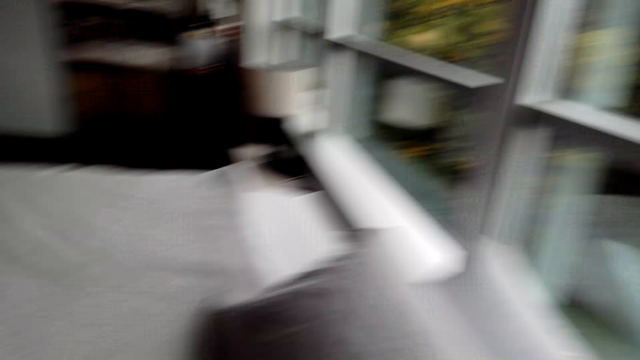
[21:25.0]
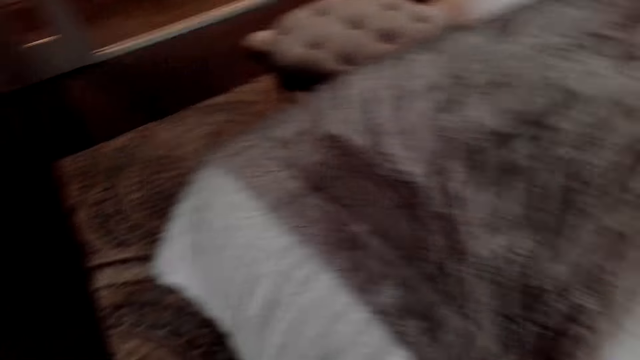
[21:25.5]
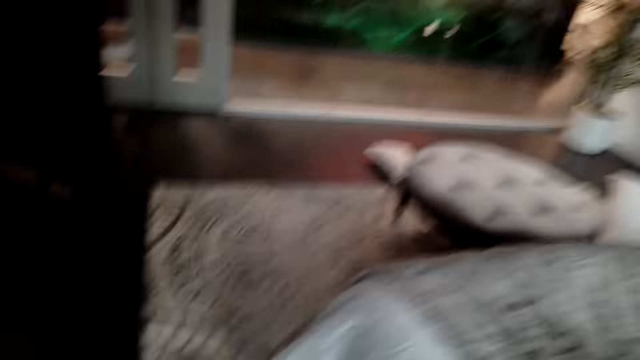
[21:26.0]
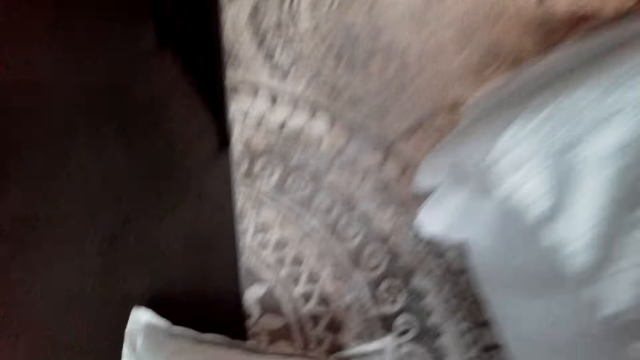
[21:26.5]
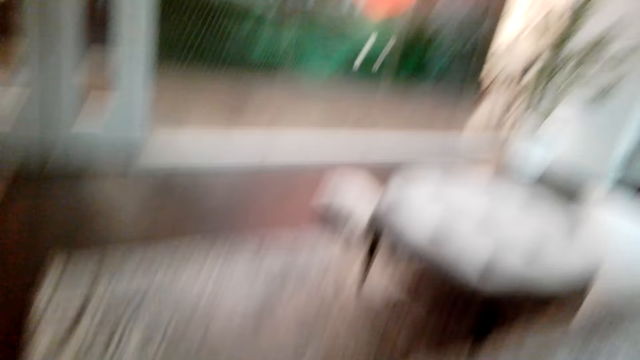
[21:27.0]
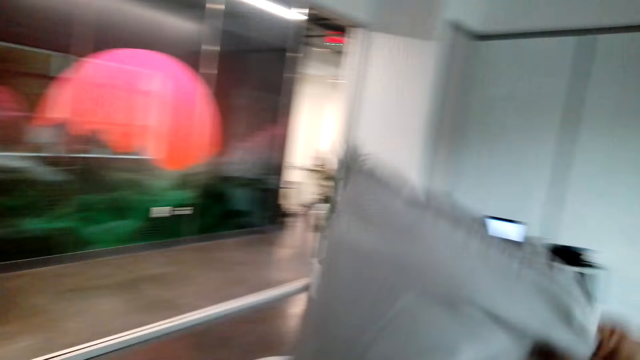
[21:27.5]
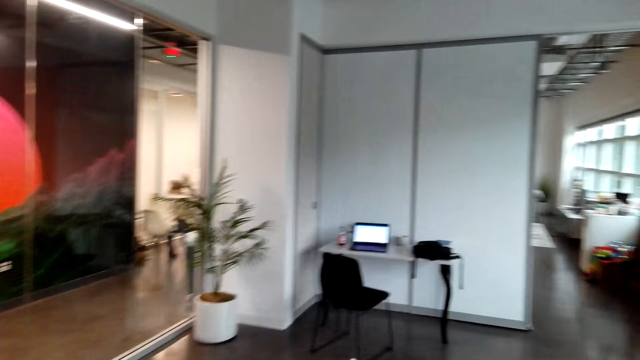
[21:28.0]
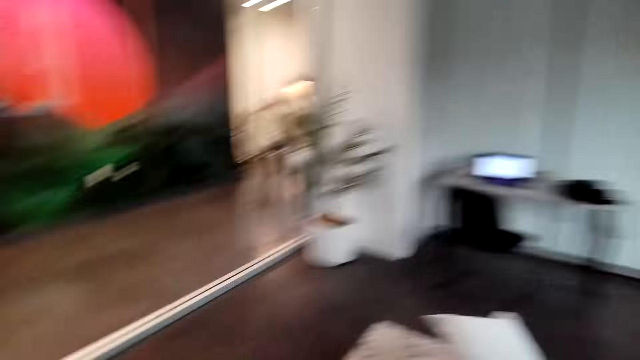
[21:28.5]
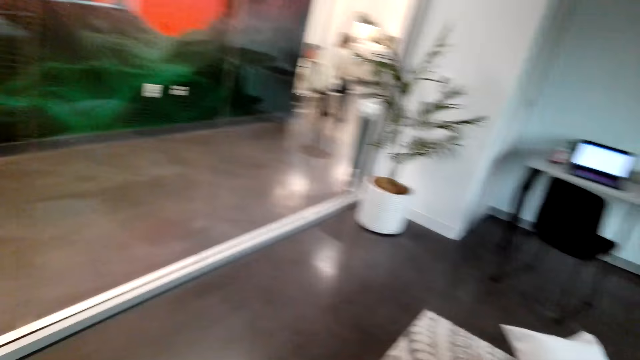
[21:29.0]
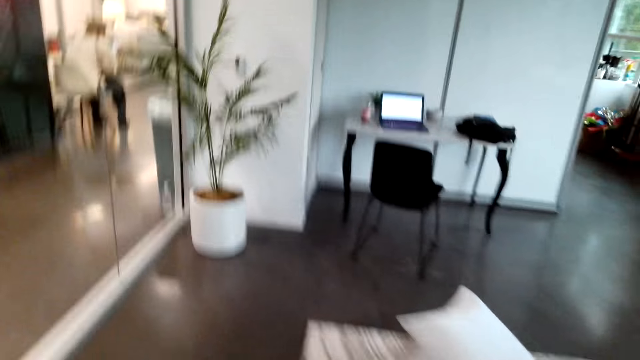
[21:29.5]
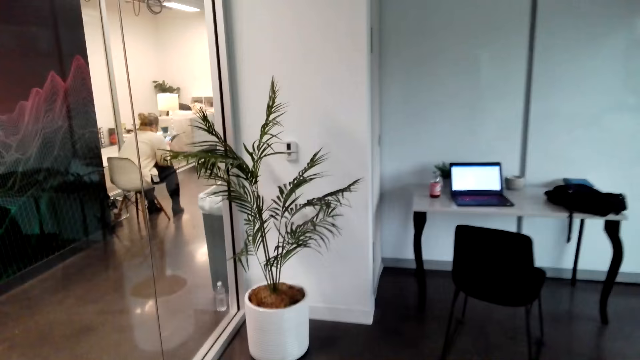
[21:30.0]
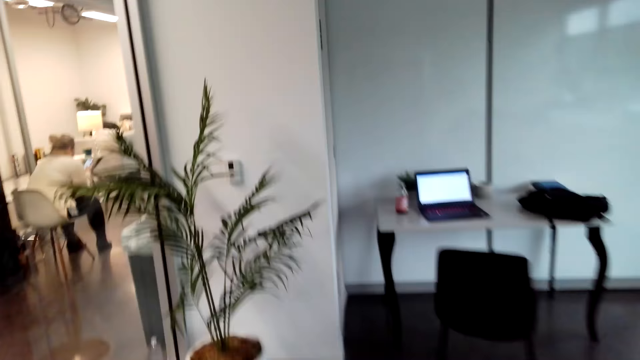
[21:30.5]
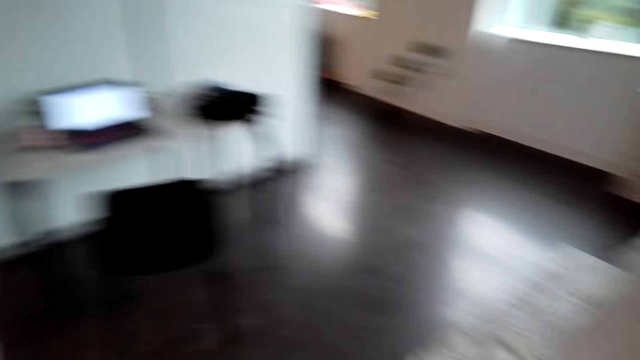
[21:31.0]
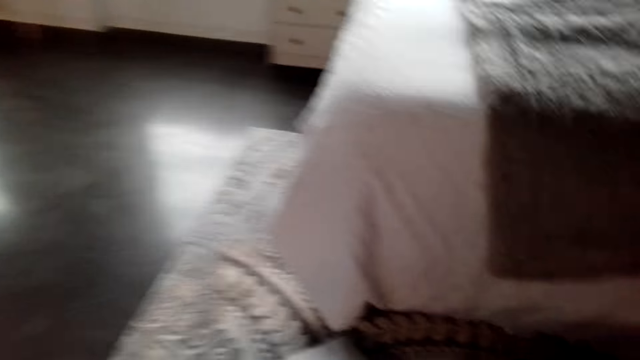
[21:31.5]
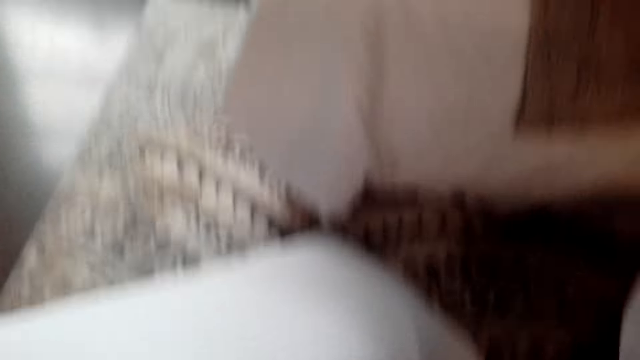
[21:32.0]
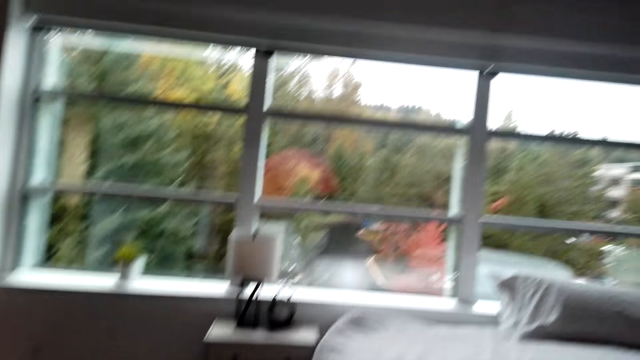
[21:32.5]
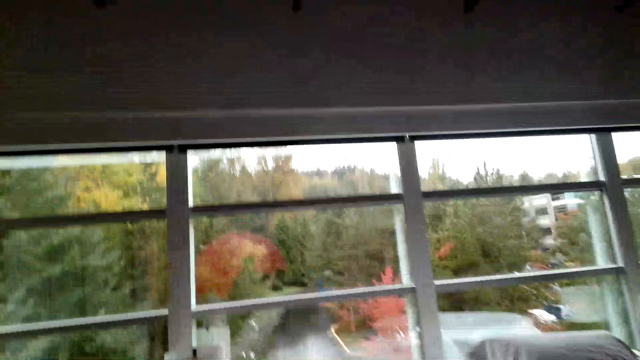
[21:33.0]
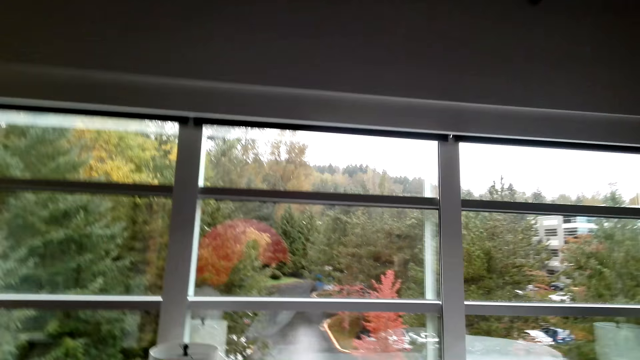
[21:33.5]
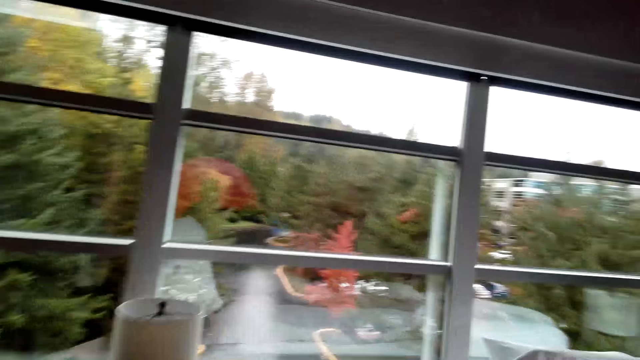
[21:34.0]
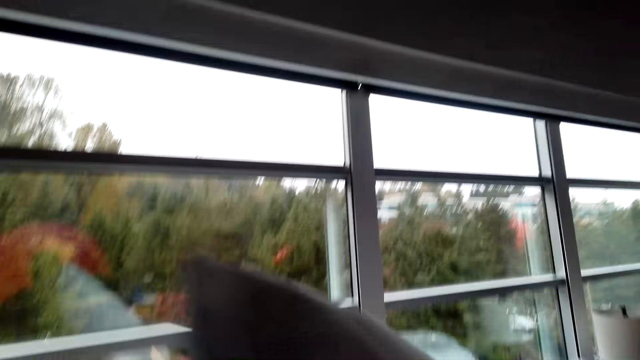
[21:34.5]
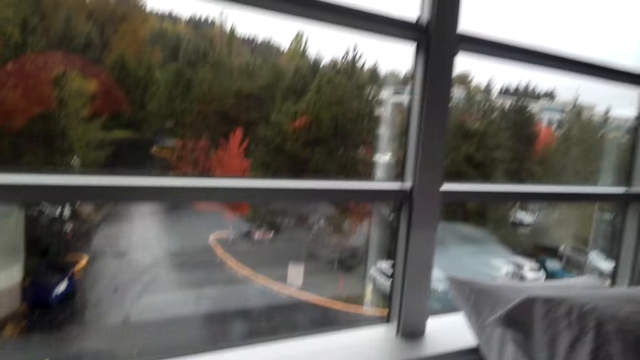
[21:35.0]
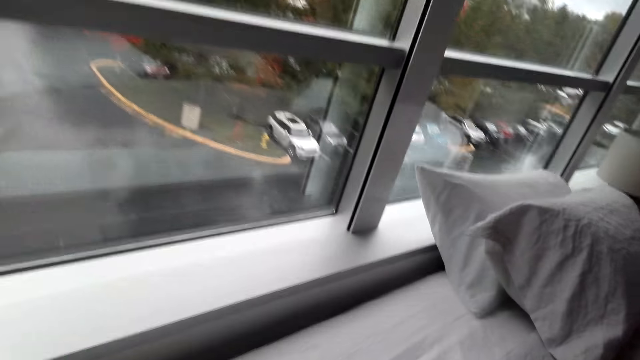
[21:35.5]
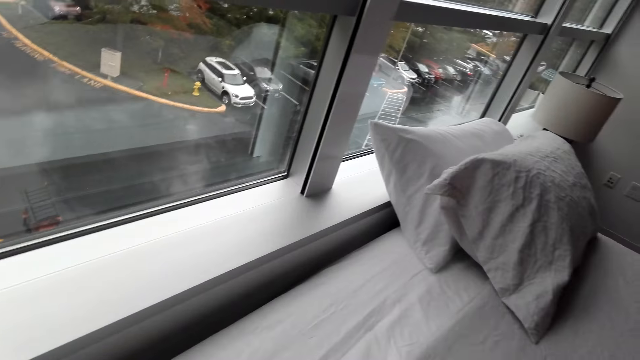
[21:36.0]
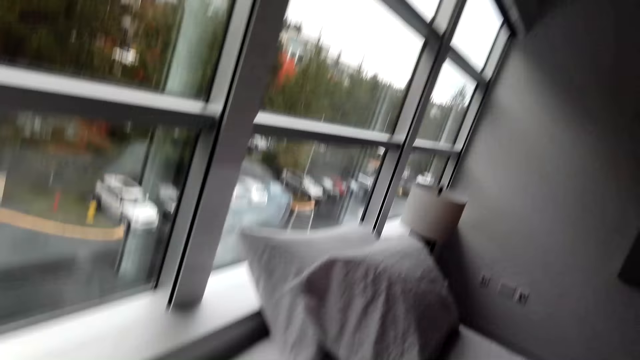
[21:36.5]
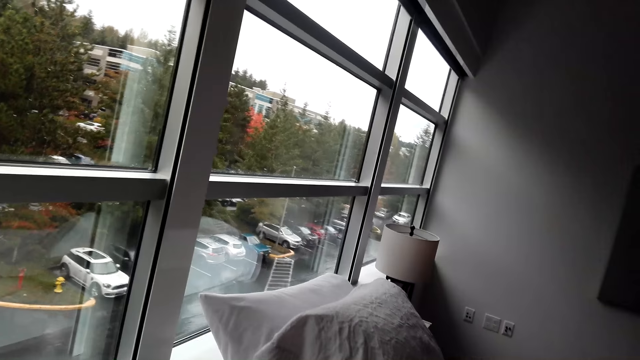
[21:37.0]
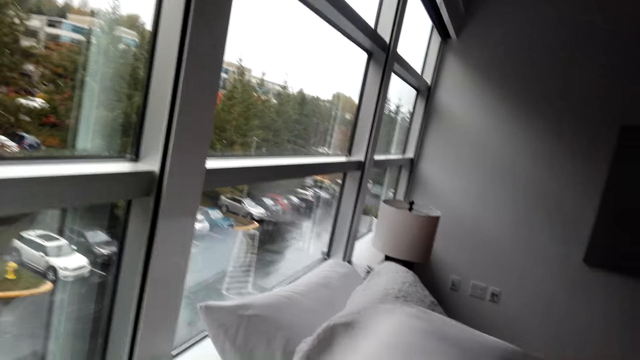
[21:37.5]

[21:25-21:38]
The camera wearer picks up the pillow. They throw the pillow on the bed. They walk around the room. They pick up the pillow and throw the pillow on the bed.

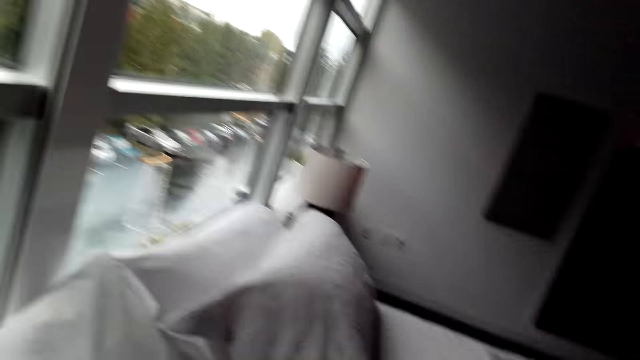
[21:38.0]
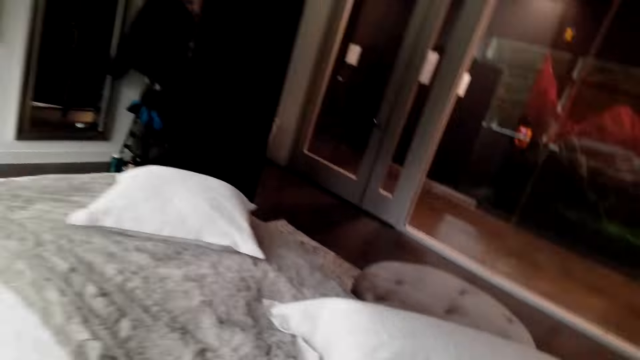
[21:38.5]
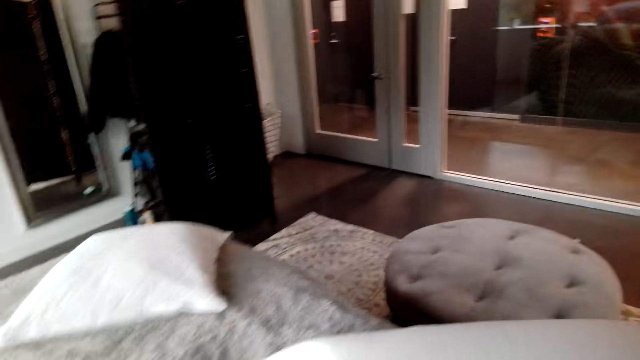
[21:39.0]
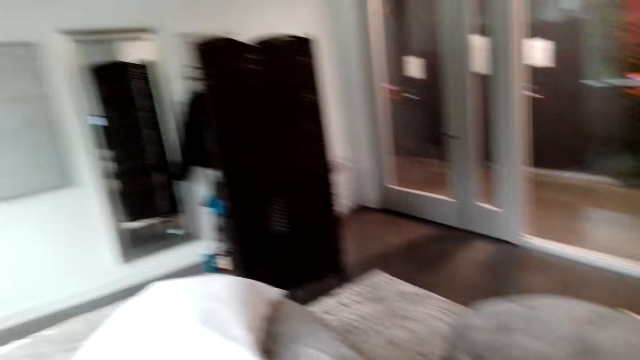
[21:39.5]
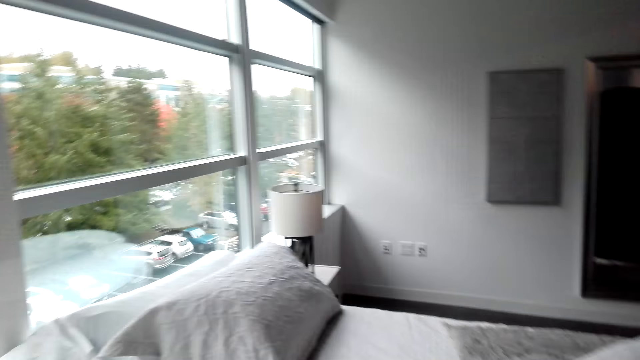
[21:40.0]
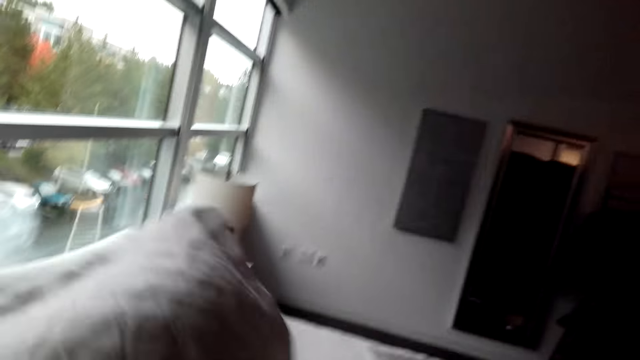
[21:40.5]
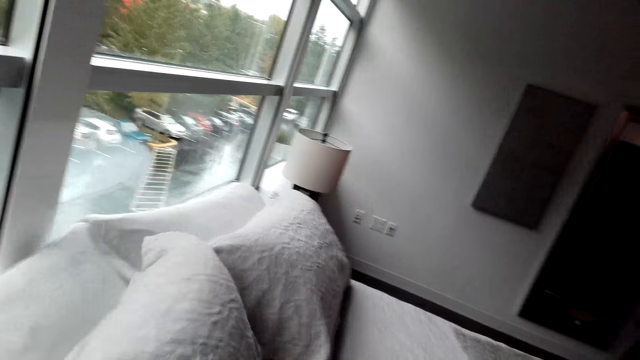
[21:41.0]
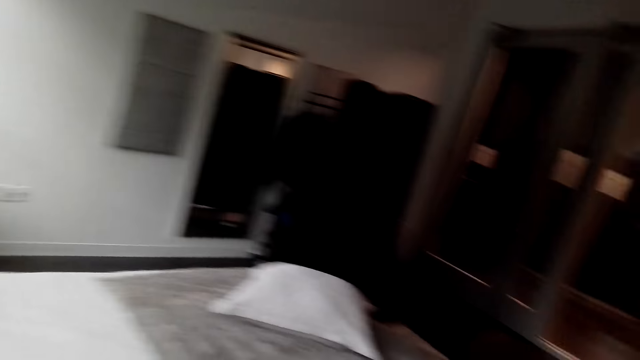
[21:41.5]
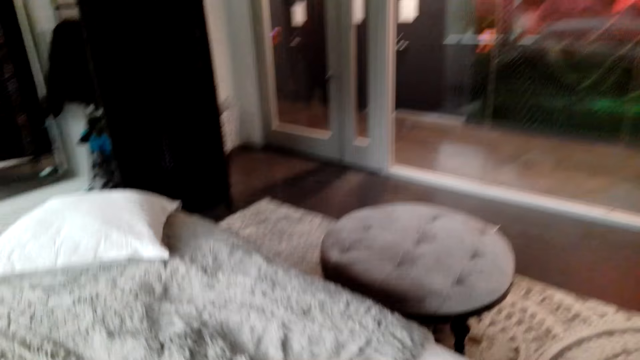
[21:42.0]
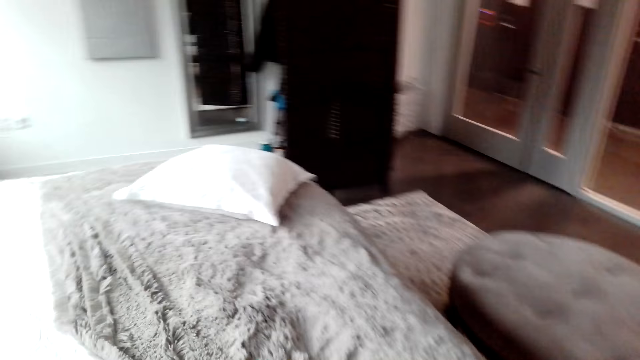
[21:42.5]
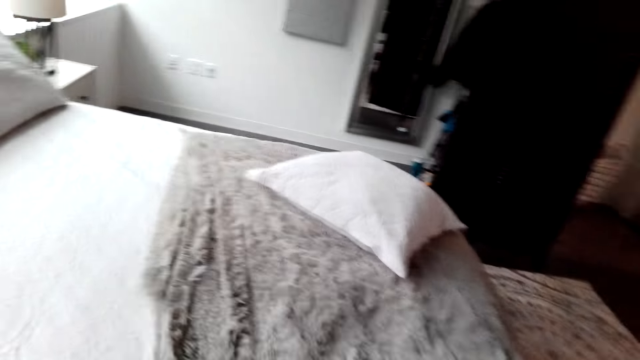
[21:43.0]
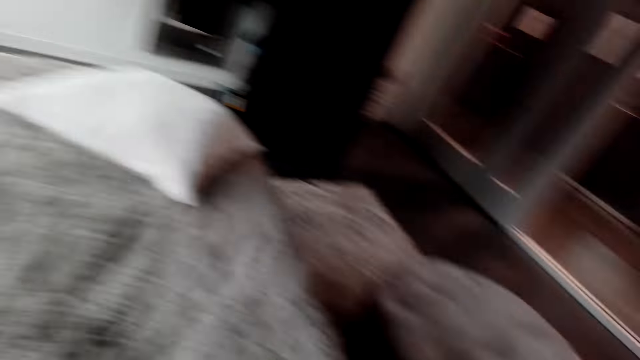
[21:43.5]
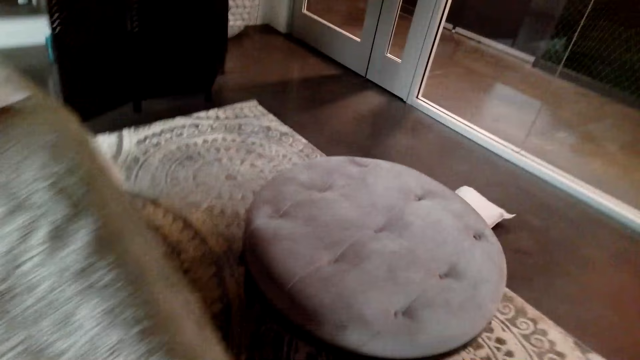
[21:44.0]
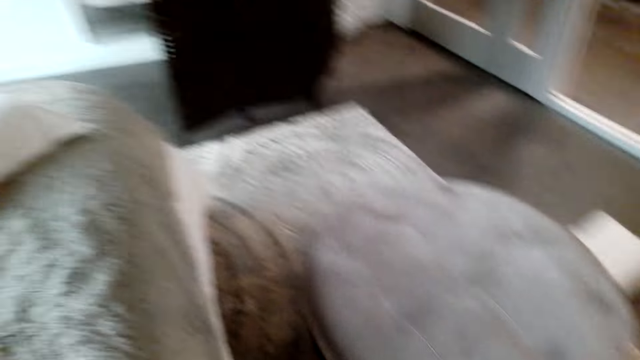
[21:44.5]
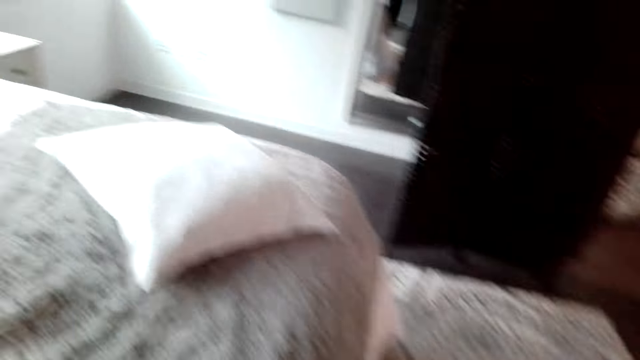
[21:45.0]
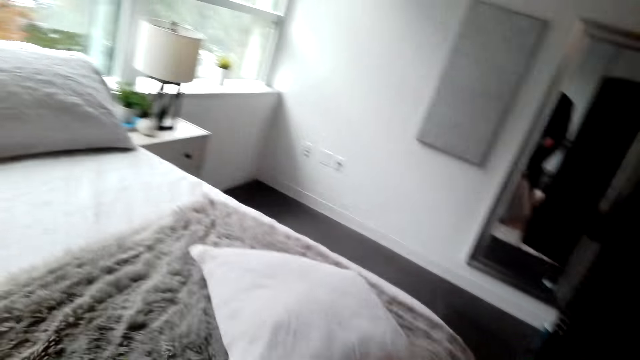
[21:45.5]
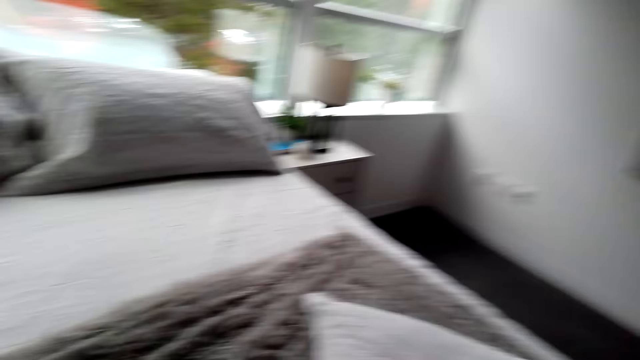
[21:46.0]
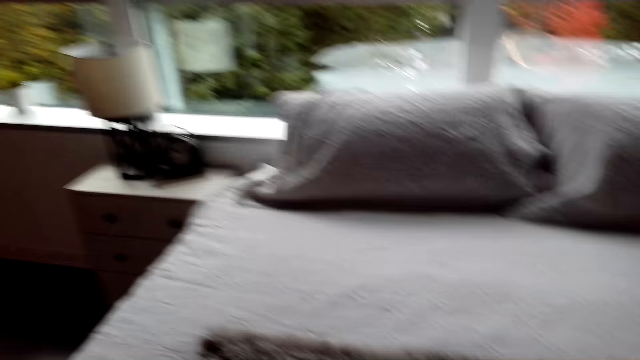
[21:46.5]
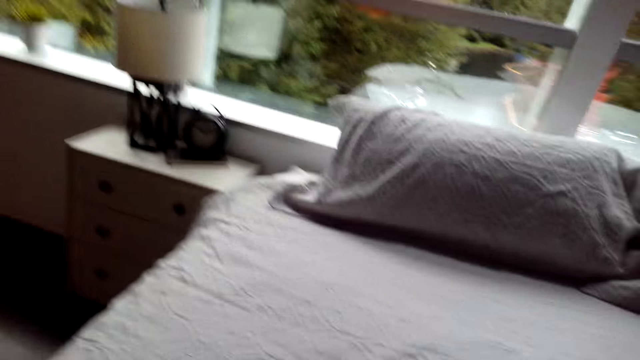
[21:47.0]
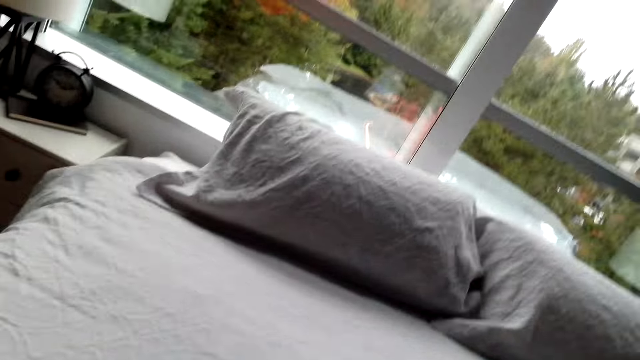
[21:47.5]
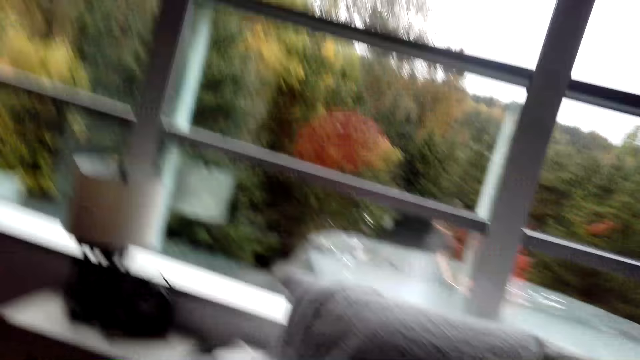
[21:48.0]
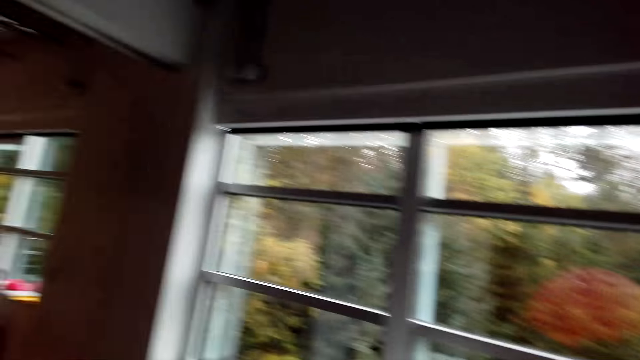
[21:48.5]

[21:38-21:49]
The camera wearer throws the pillow on the bed. They make the bed.
